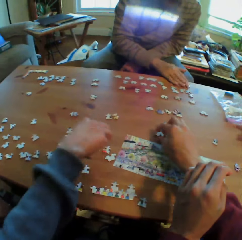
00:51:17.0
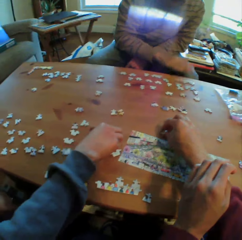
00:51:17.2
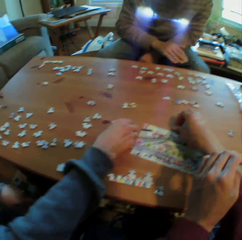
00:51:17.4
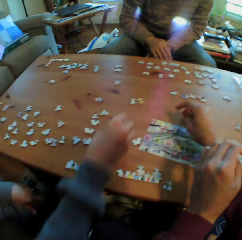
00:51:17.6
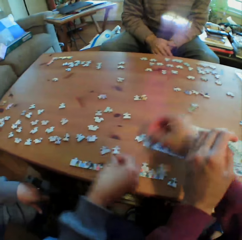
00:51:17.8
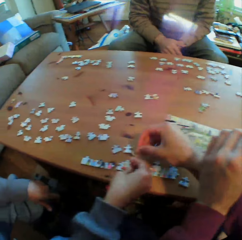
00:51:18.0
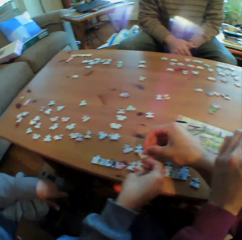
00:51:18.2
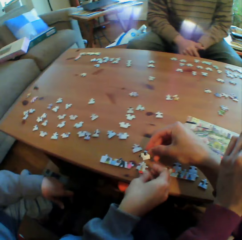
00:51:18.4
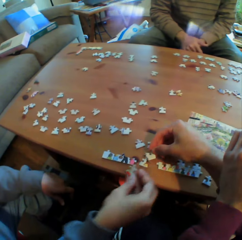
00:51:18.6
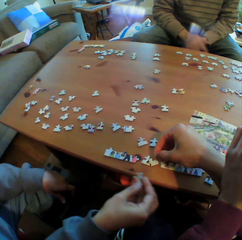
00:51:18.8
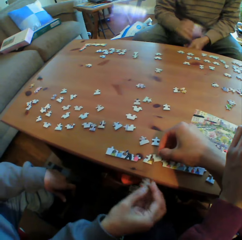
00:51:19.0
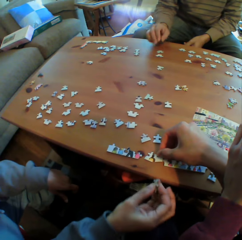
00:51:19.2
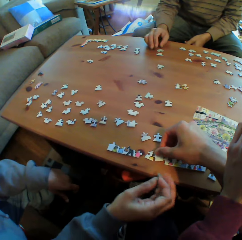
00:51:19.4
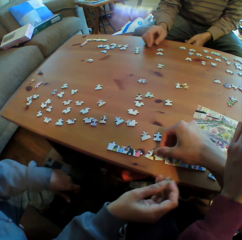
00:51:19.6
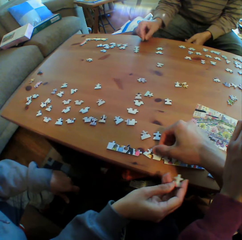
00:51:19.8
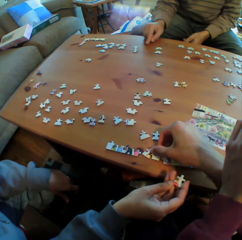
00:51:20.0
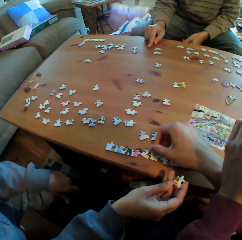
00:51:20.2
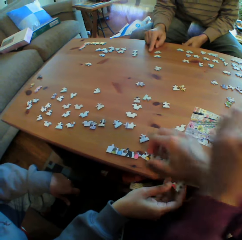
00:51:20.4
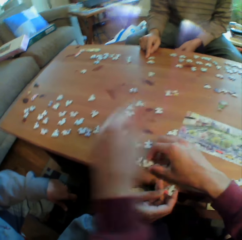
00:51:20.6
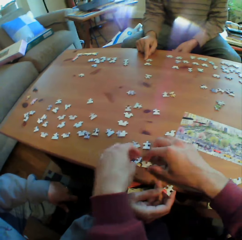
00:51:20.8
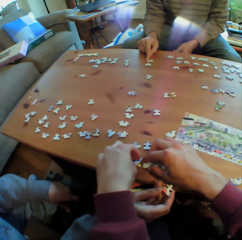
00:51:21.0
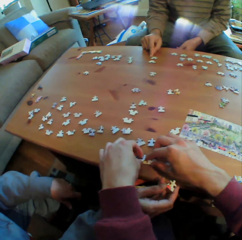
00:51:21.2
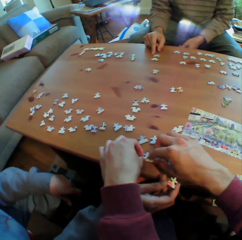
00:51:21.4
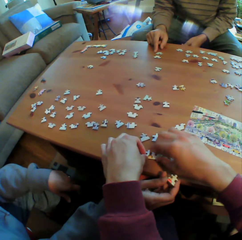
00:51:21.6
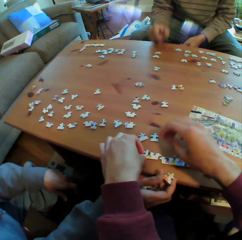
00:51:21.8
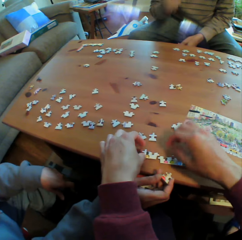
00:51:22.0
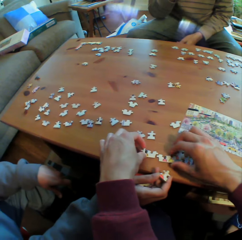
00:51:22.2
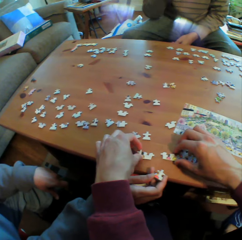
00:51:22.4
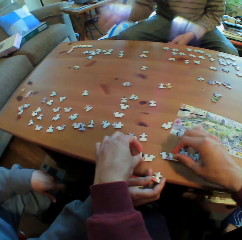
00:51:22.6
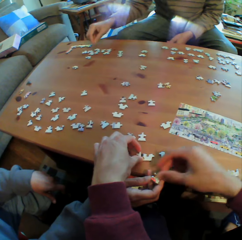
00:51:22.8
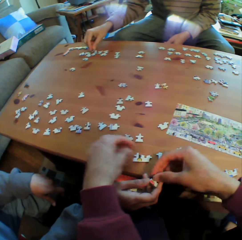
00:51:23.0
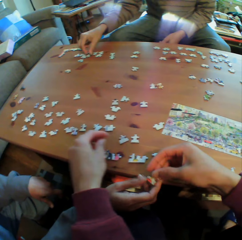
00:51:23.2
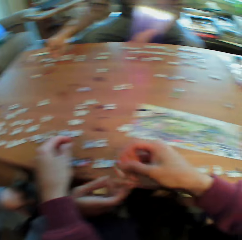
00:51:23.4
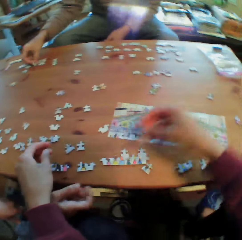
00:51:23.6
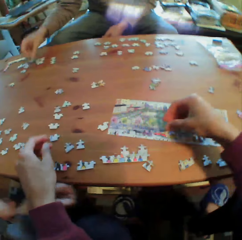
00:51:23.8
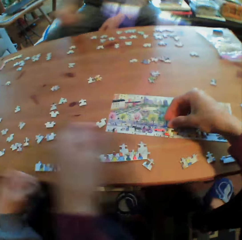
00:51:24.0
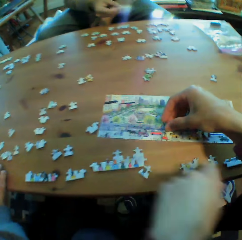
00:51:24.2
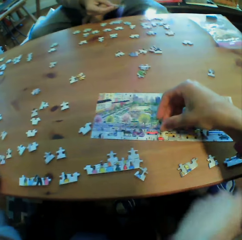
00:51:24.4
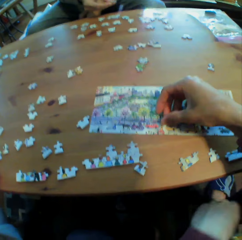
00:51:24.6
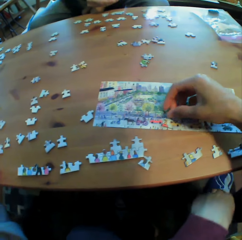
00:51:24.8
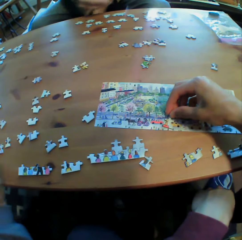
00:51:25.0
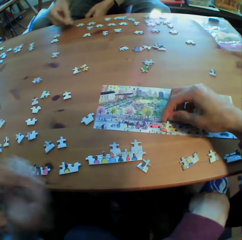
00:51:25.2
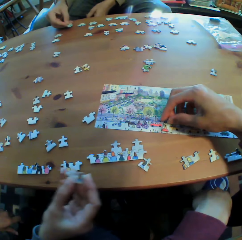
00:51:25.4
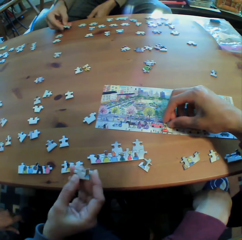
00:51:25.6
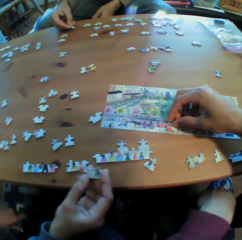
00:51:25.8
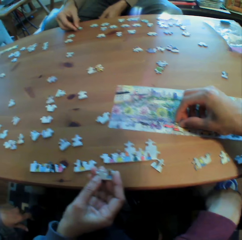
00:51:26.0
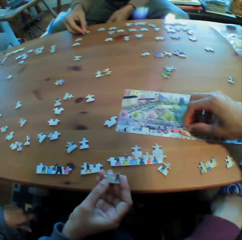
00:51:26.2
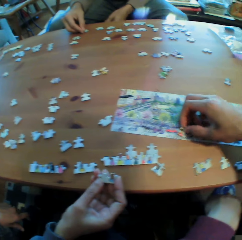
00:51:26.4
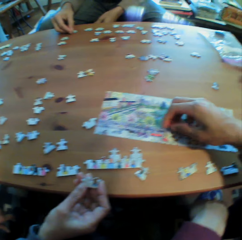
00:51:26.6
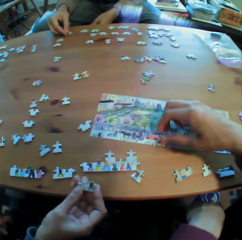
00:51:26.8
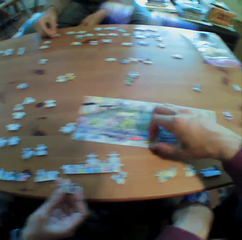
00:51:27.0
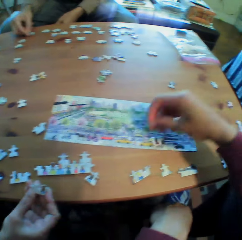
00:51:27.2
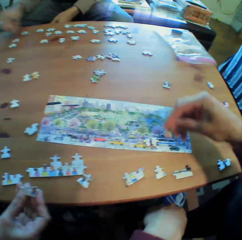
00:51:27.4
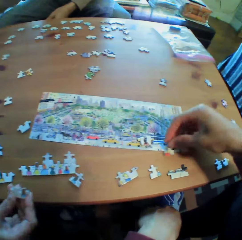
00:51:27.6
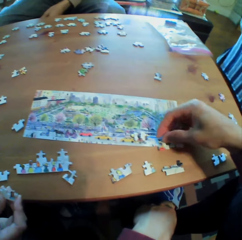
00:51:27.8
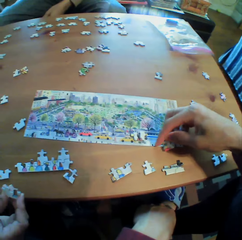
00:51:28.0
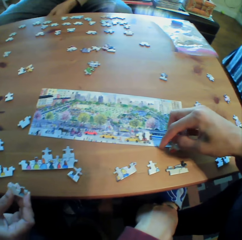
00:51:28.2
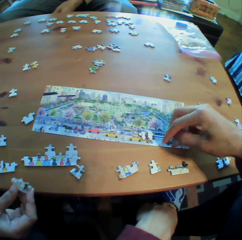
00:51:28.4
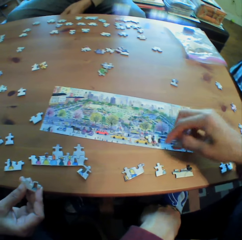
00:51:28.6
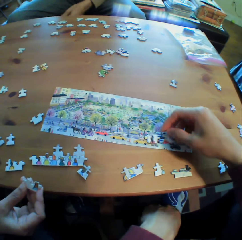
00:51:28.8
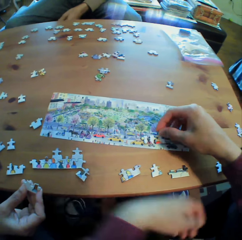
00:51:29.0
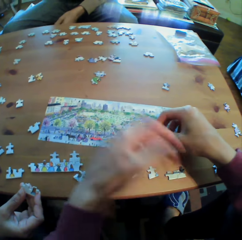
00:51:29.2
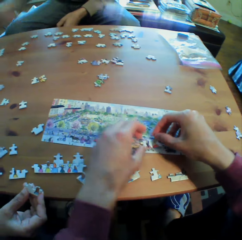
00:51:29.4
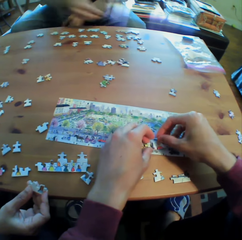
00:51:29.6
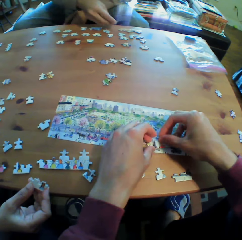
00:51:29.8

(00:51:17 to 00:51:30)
The camera wearer arranges the cards. They pick a puzzle from a man. They arrange puzzles on the table.

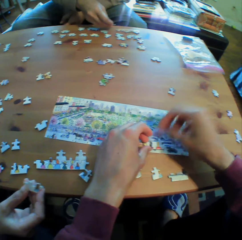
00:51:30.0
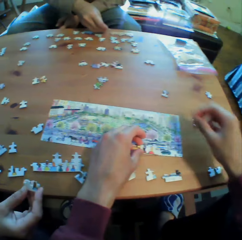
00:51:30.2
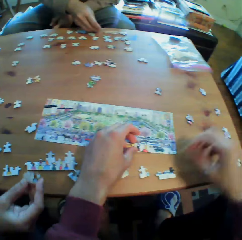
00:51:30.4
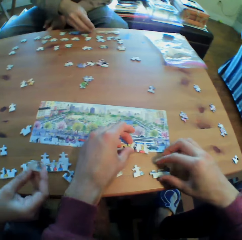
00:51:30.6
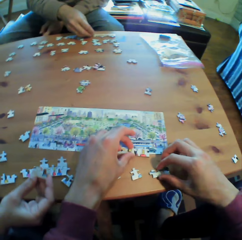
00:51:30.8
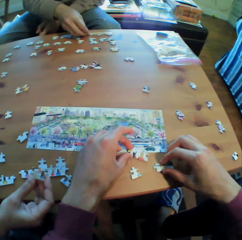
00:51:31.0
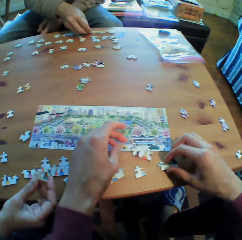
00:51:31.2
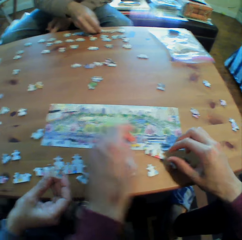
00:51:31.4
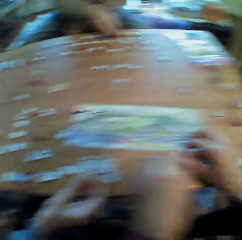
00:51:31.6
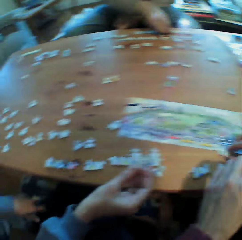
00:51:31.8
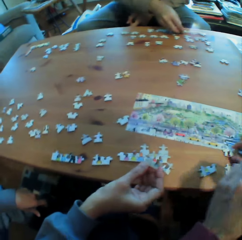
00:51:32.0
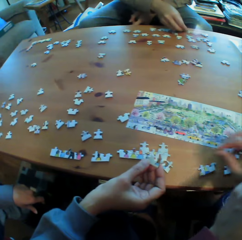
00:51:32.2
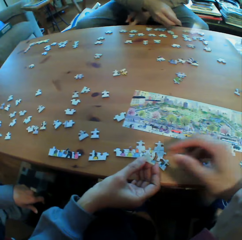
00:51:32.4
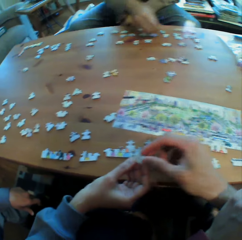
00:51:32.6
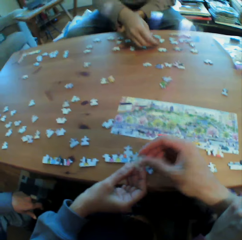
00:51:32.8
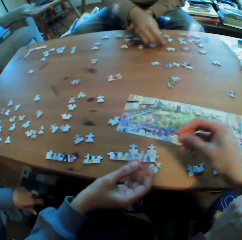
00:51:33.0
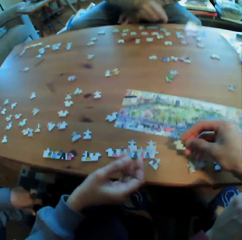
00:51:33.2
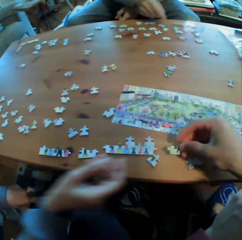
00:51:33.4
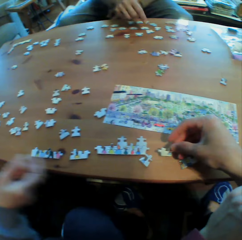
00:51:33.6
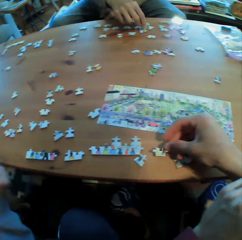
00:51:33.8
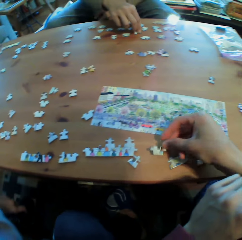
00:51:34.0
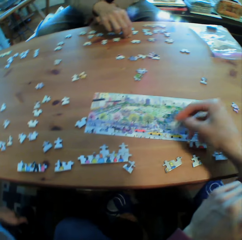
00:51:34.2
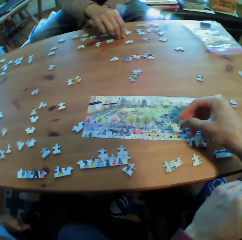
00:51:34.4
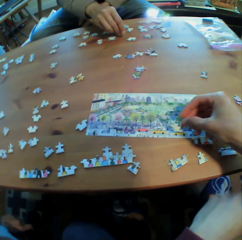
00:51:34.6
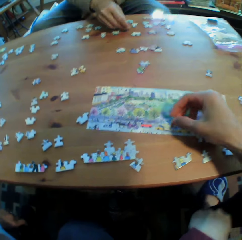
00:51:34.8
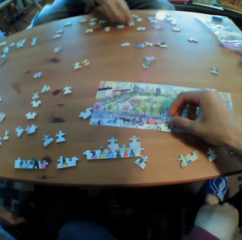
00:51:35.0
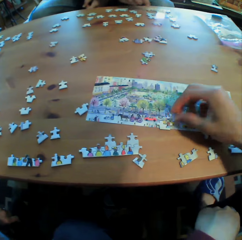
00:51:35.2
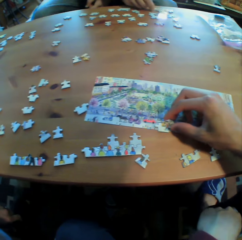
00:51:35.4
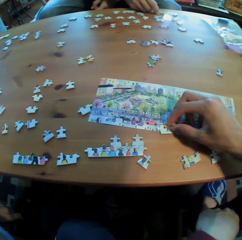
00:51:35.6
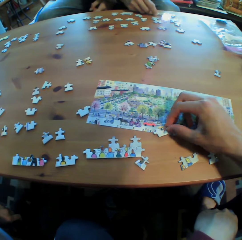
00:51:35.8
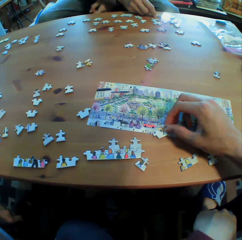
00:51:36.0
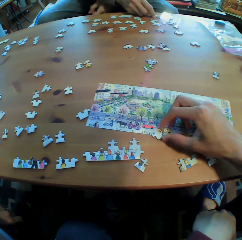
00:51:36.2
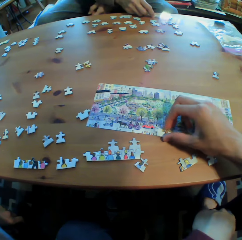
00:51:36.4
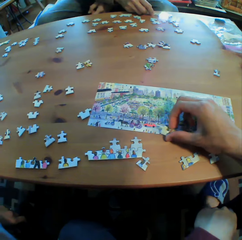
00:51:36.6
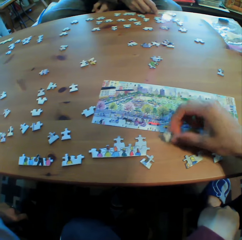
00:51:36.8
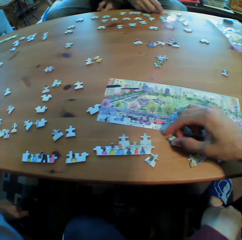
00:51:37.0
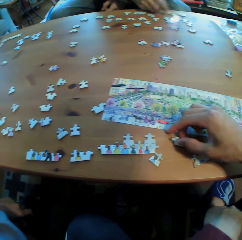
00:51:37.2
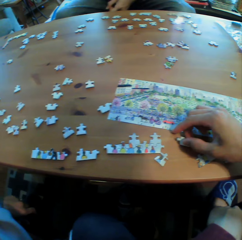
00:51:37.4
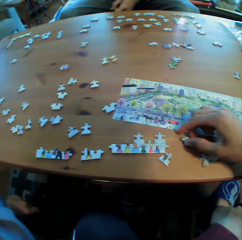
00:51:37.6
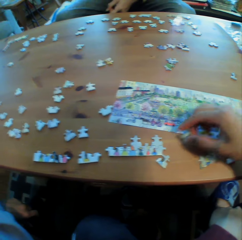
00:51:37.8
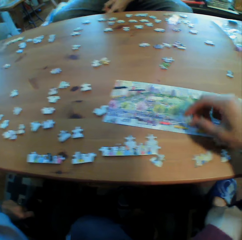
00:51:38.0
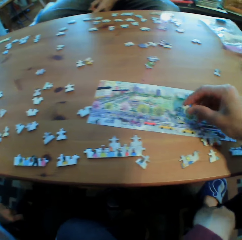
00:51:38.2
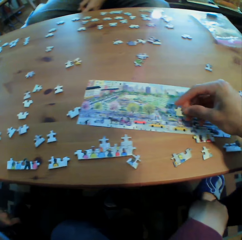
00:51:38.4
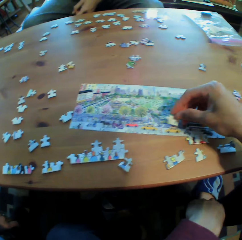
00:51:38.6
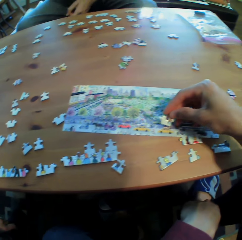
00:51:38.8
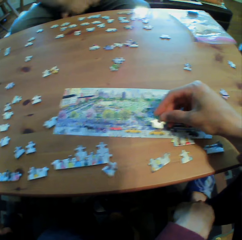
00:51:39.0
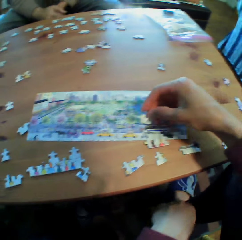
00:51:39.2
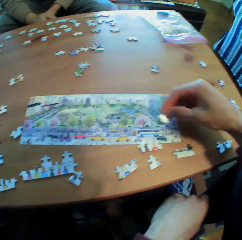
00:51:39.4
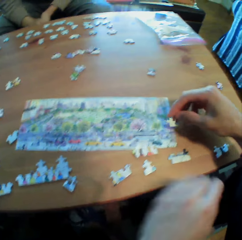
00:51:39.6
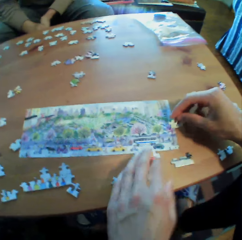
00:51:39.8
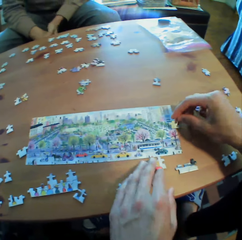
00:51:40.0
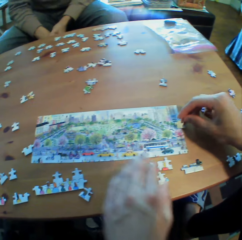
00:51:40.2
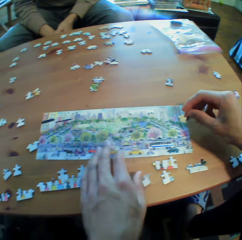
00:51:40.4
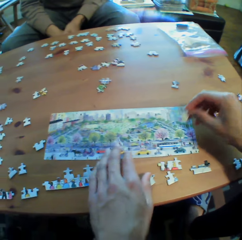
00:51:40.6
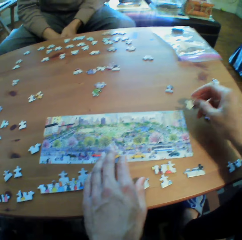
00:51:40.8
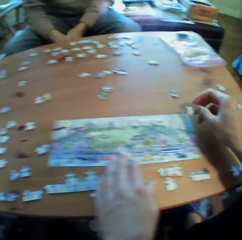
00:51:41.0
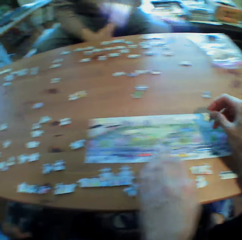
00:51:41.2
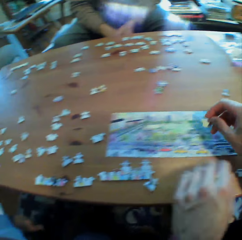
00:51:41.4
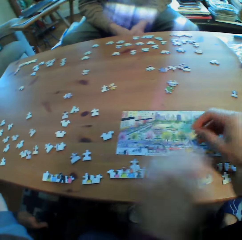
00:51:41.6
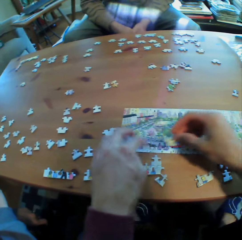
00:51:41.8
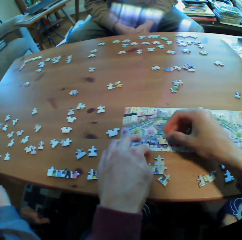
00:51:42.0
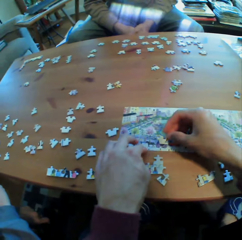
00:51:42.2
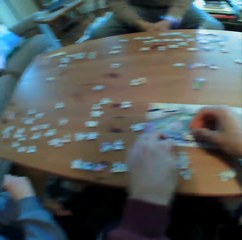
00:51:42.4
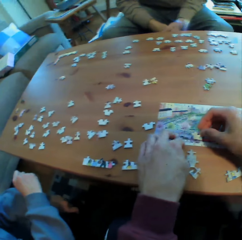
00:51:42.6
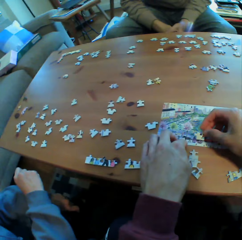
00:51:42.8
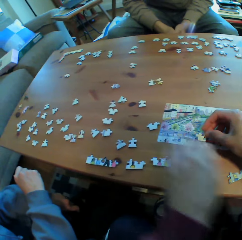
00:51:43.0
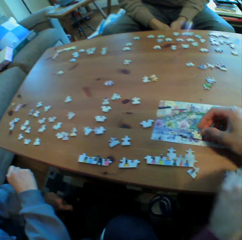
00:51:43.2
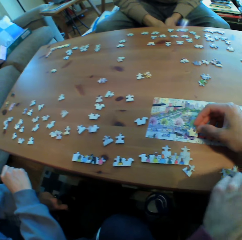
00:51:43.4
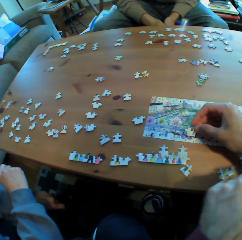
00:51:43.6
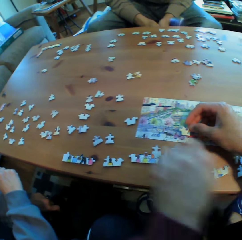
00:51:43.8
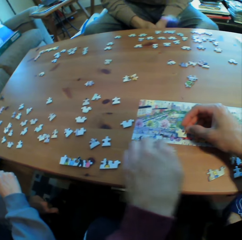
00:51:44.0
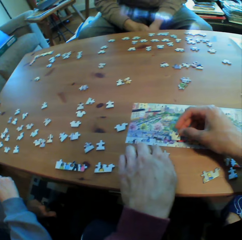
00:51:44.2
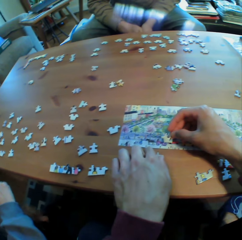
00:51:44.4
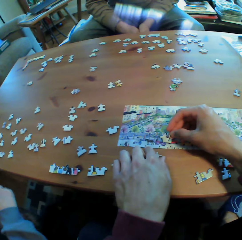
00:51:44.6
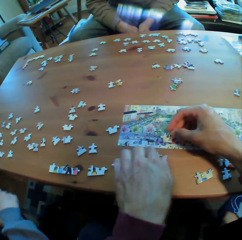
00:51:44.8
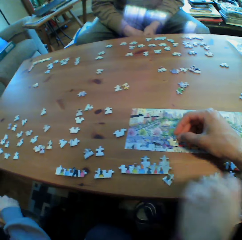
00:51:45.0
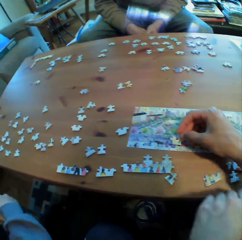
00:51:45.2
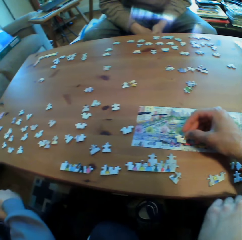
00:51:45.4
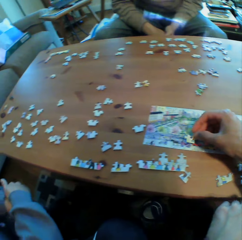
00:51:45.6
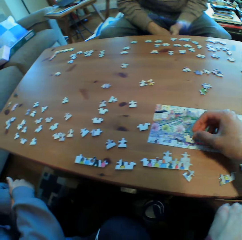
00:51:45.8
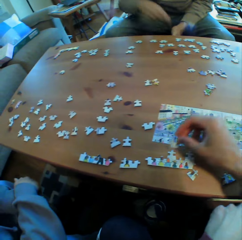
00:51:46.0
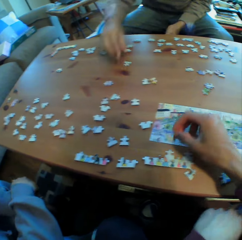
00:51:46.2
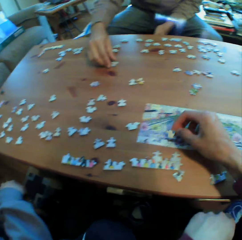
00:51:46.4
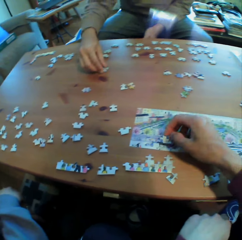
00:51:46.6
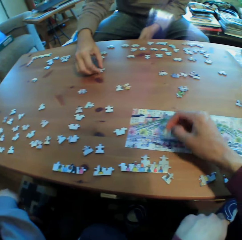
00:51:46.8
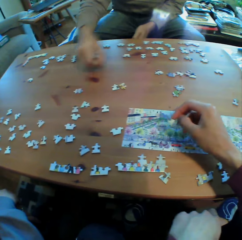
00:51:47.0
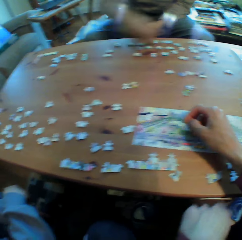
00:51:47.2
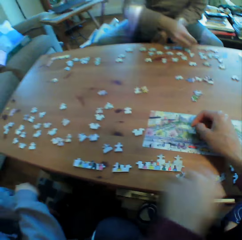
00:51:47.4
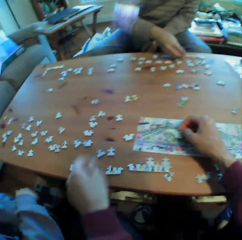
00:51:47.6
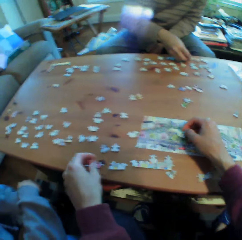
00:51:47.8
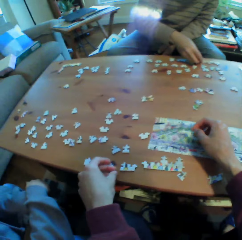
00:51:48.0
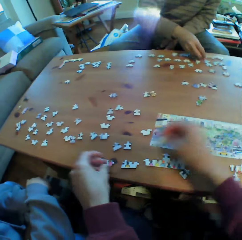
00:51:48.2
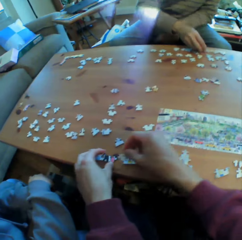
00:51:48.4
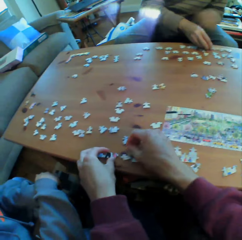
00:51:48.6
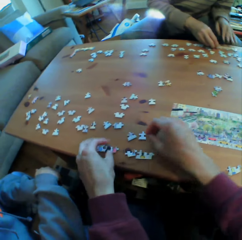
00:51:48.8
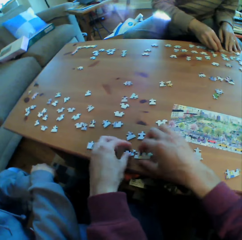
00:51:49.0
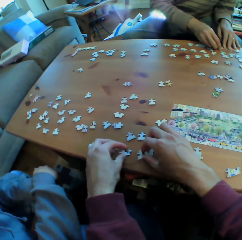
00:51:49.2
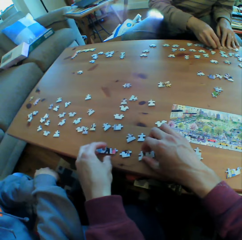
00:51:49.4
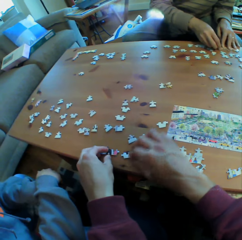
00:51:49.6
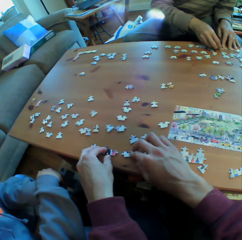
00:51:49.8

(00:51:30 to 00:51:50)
The camera wearer picks a puzzle from a man. They arrange puzzles on the table. Another man holds his hands together. The first man puts his hand on his leg. The other man arranges the puzzles on the table.
